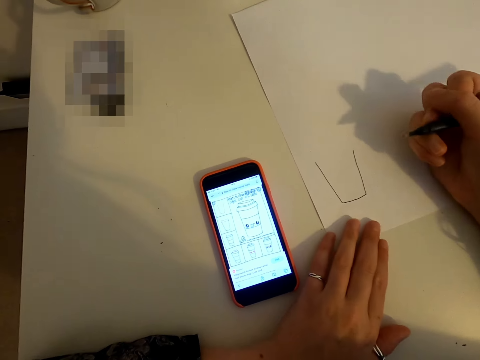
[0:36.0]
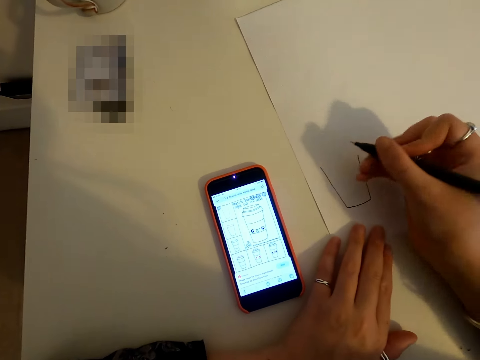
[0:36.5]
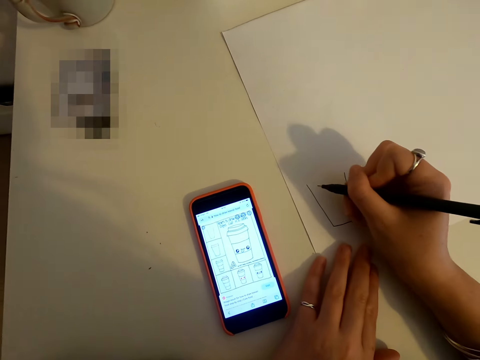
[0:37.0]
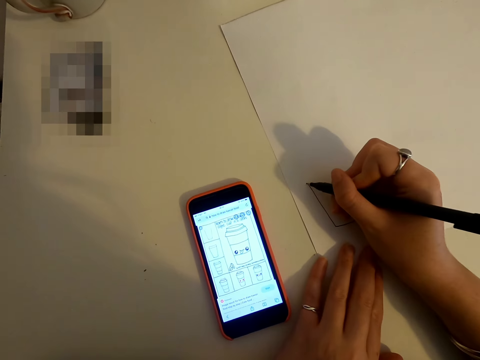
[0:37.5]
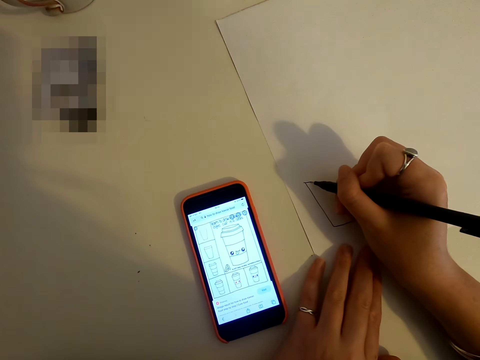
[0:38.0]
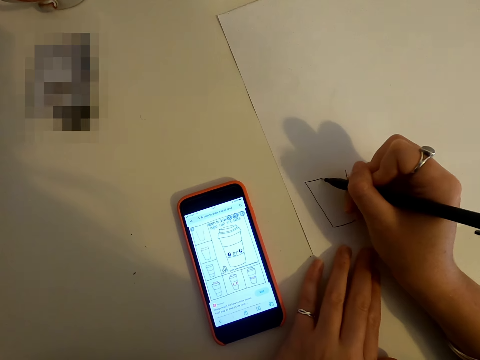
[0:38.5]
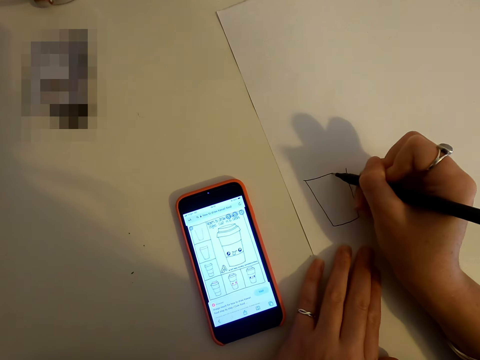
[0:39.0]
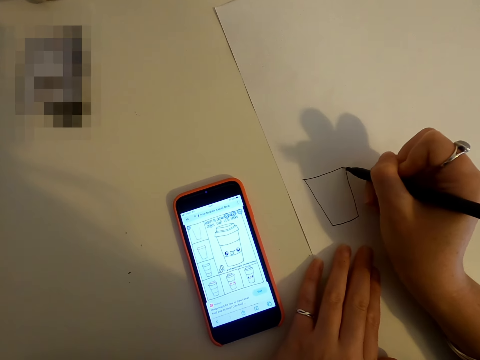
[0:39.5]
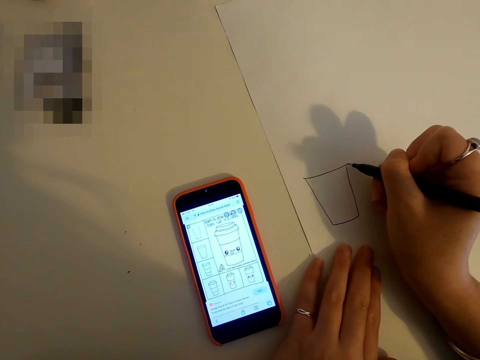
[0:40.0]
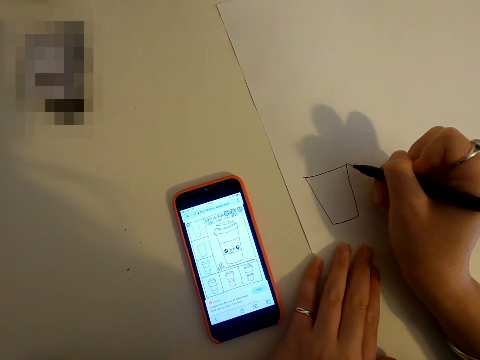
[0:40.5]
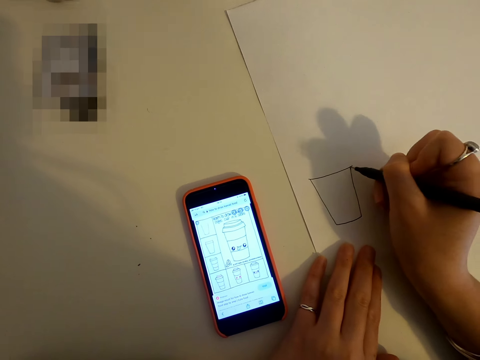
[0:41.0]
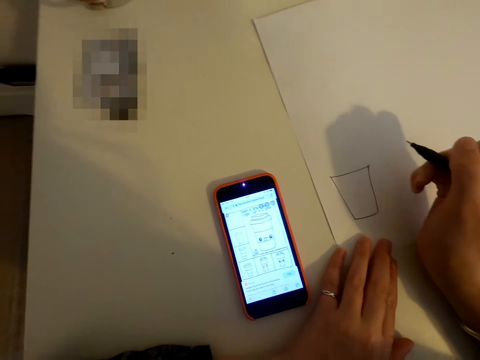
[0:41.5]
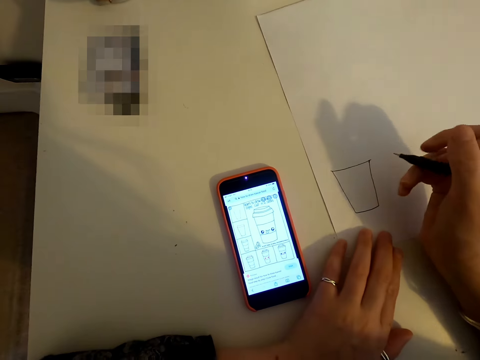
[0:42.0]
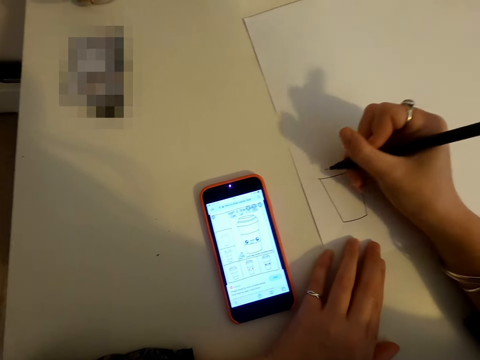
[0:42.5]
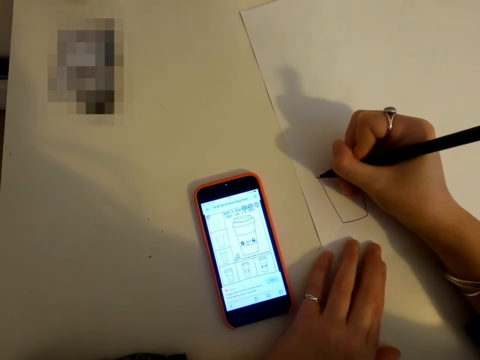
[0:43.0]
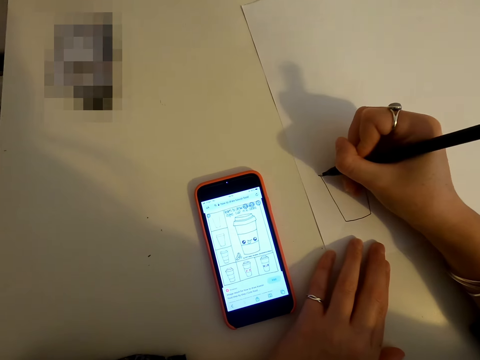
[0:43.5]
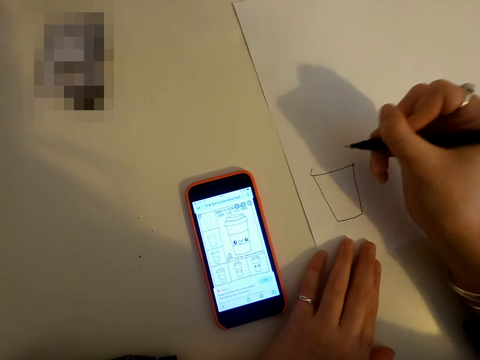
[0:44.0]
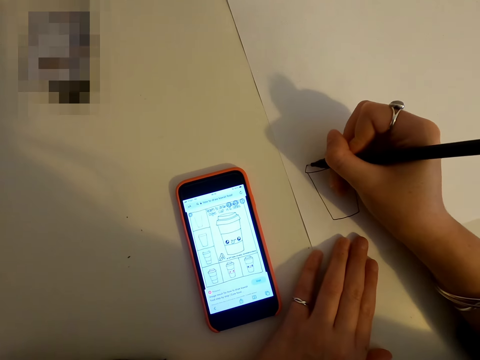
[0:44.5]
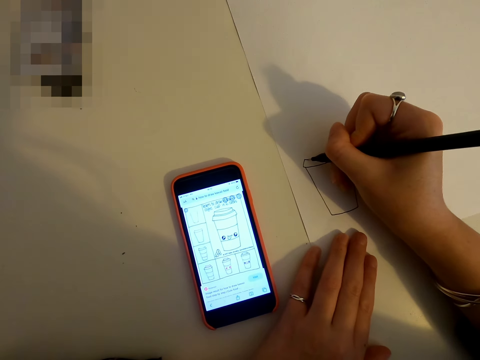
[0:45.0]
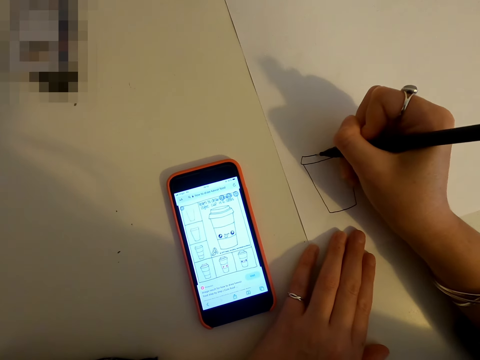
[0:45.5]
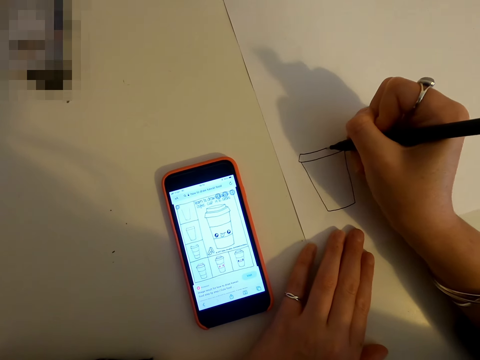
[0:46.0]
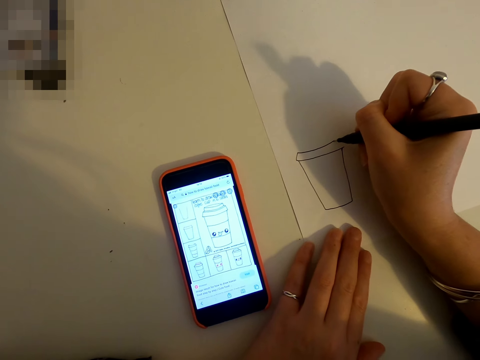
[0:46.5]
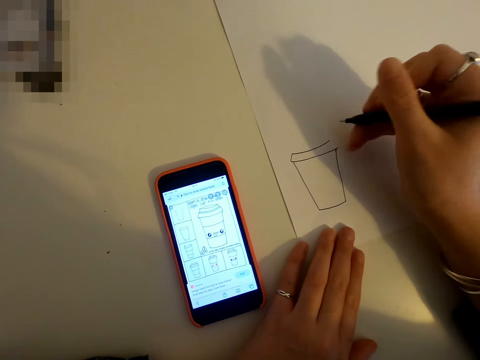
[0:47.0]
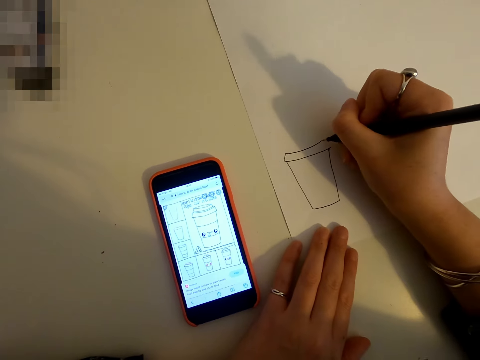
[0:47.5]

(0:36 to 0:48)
The camera wearer looks at the phone. They draw on the piece of paper.

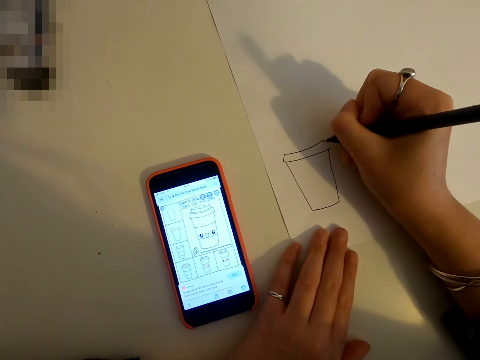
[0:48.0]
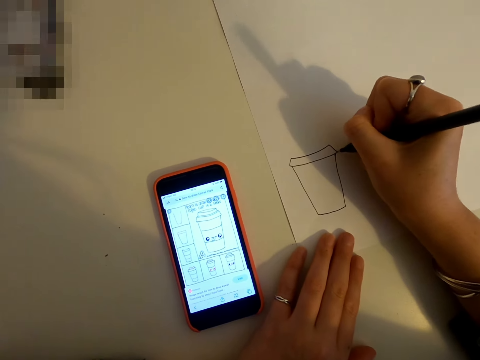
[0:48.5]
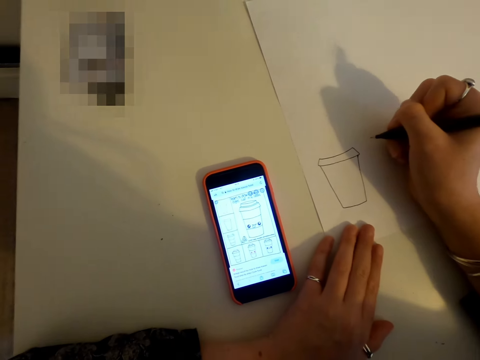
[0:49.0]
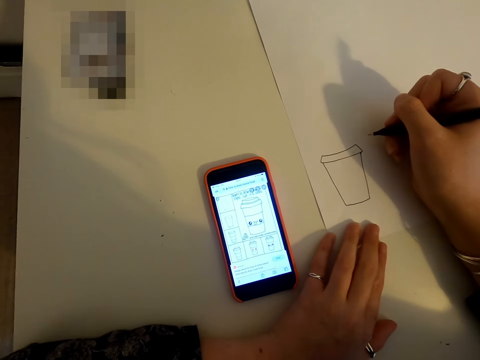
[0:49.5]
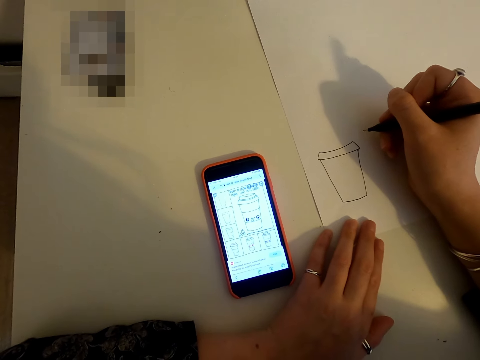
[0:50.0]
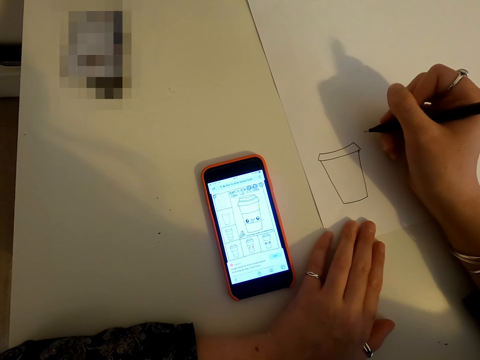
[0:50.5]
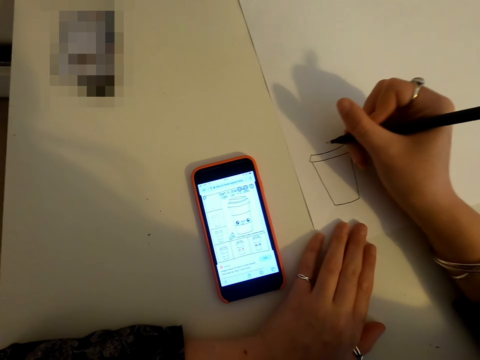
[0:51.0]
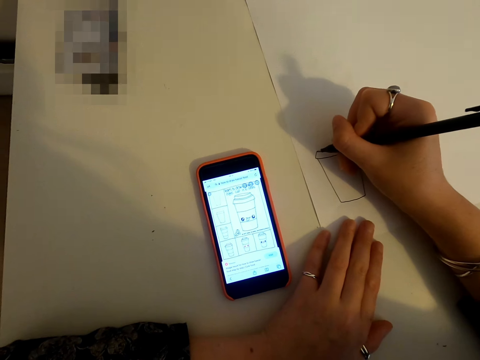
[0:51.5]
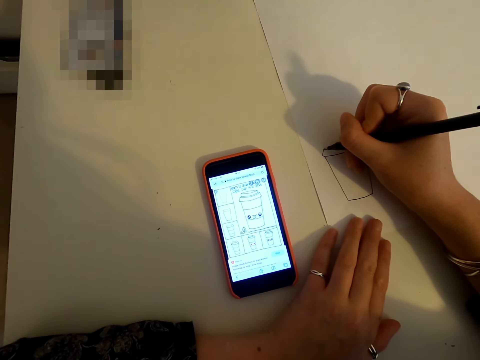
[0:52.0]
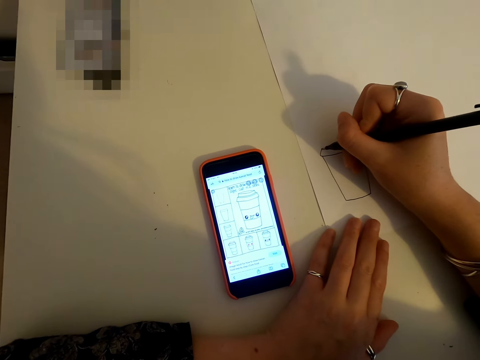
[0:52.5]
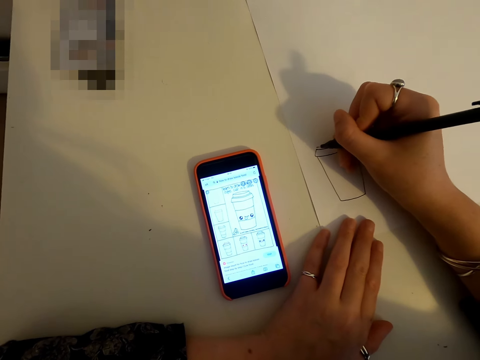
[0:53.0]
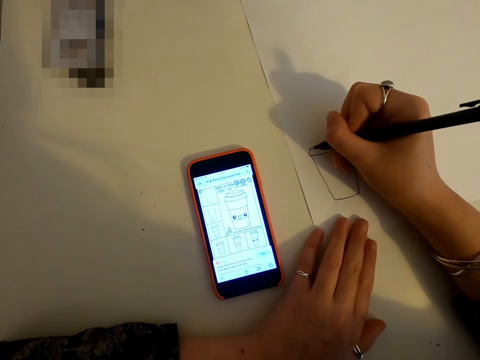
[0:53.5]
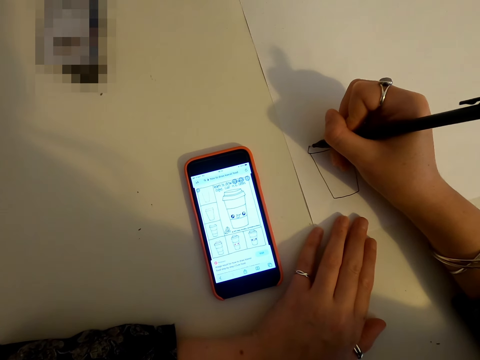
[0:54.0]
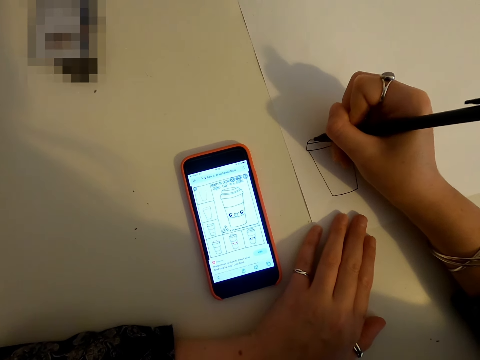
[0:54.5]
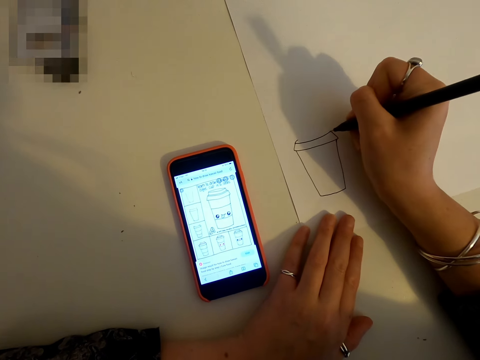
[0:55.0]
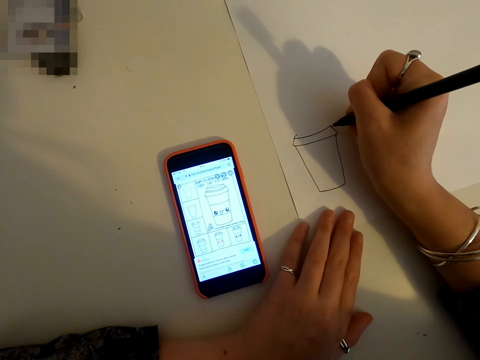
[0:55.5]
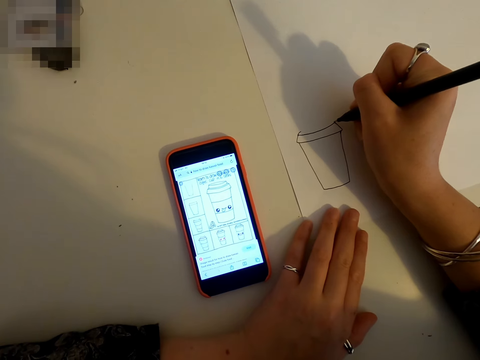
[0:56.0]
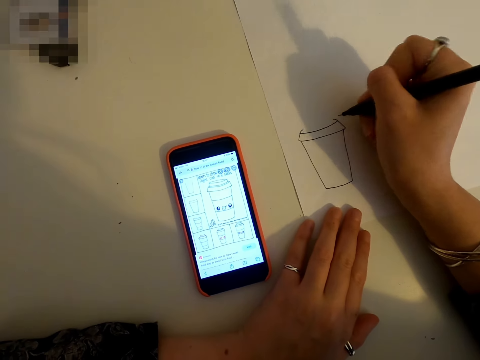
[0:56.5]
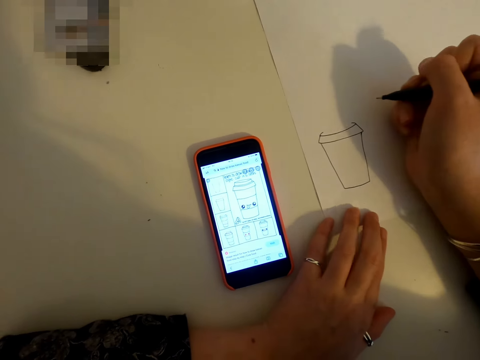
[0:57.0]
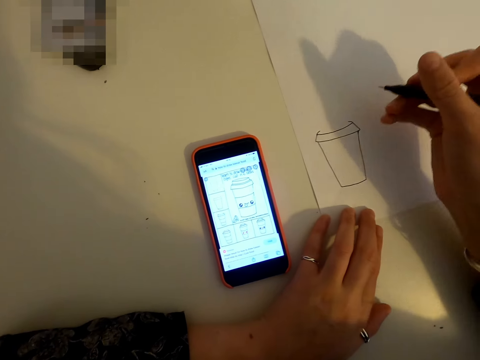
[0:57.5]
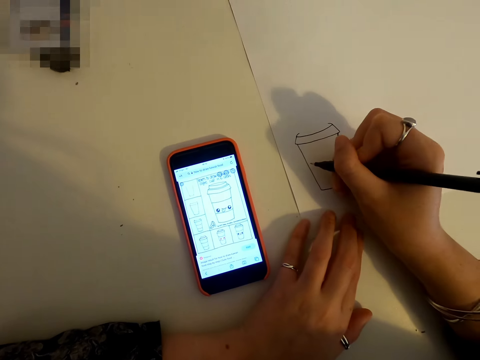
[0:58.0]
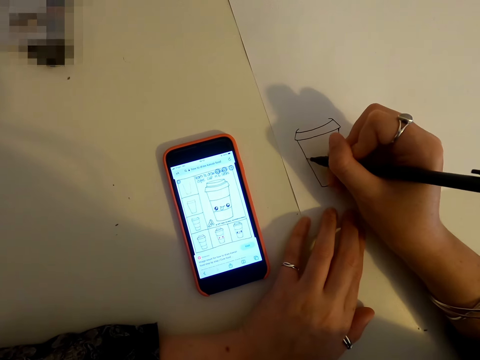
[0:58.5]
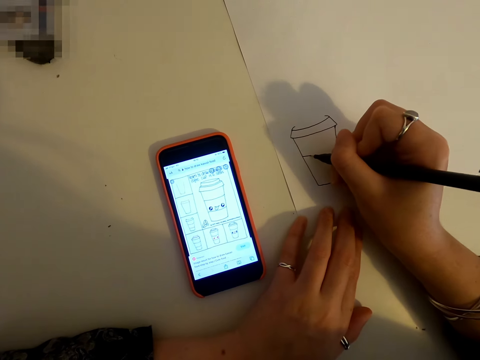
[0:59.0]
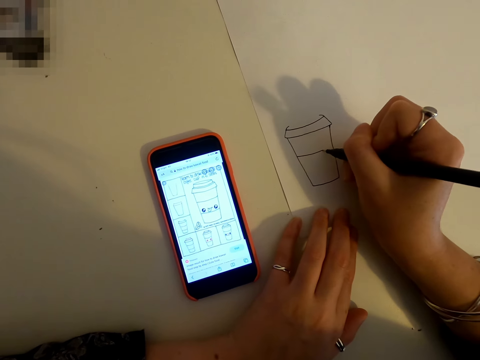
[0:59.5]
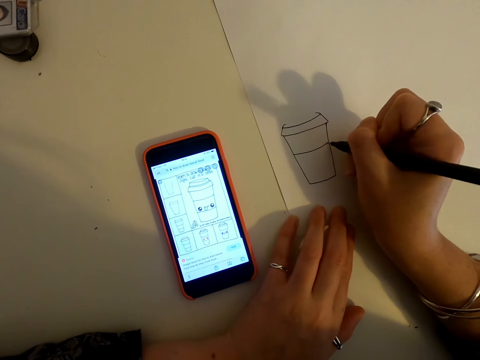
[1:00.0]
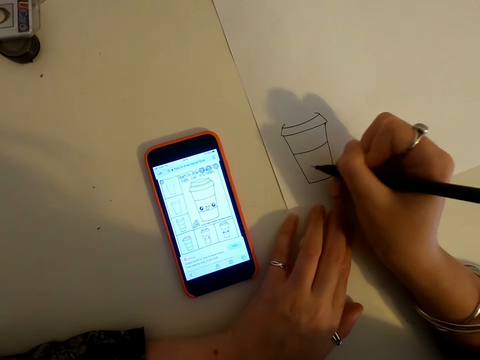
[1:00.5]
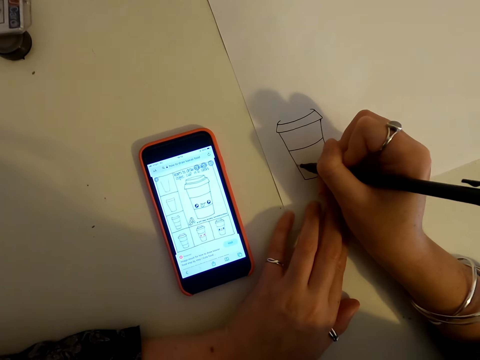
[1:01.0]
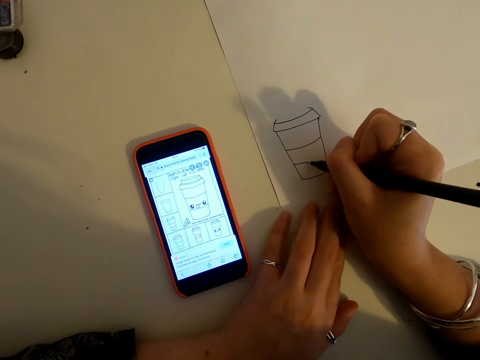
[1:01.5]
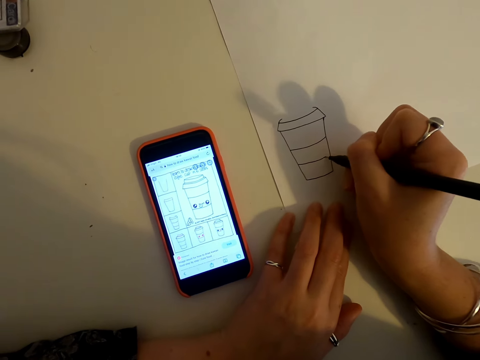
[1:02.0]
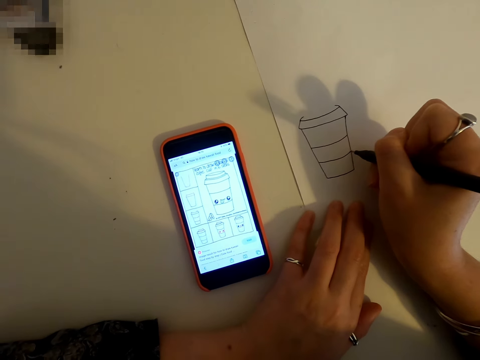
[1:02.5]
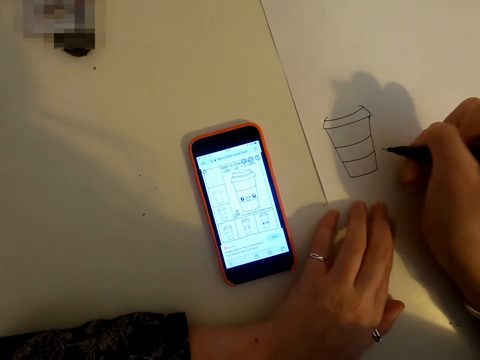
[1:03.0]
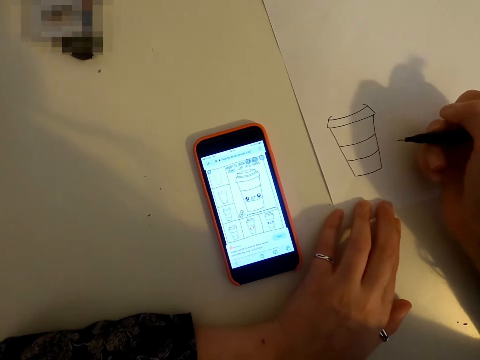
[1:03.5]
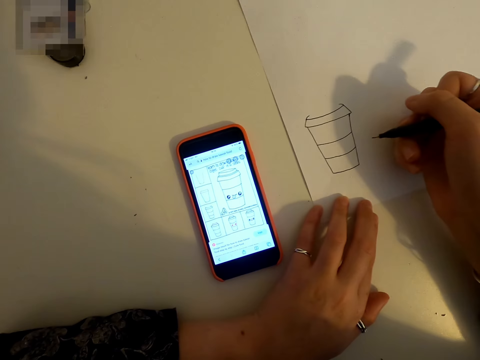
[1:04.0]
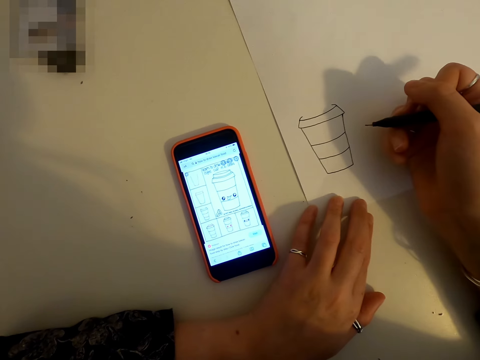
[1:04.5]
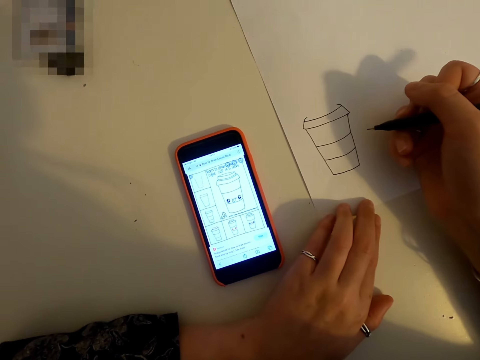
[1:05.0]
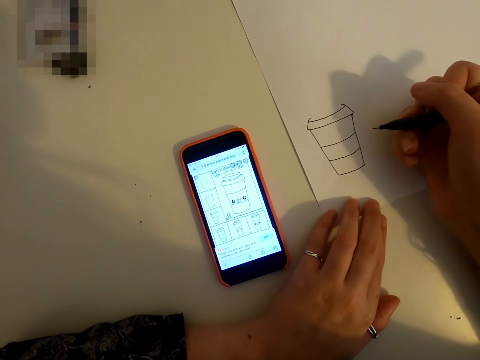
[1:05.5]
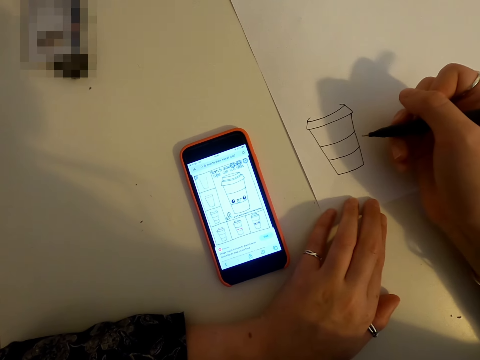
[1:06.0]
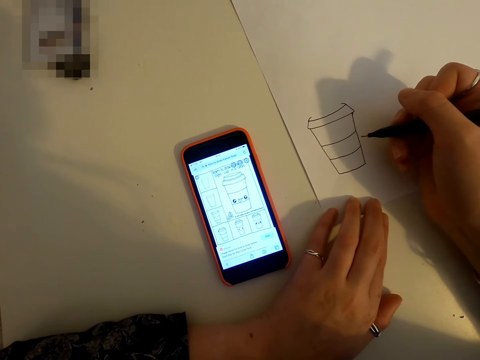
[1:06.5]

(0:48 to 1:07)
The camera wearer looks at the phone. They draw on the piece of paper. They look at the phone. They draw on the piece of paper. They look at the phone.
